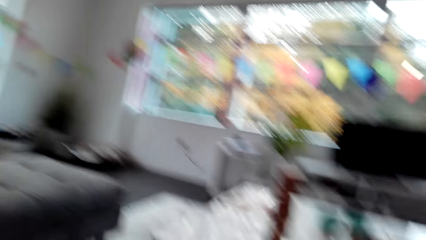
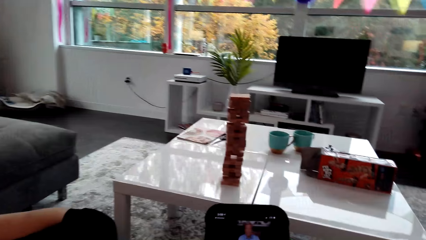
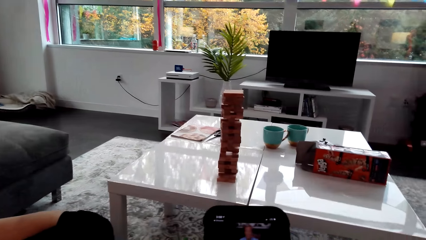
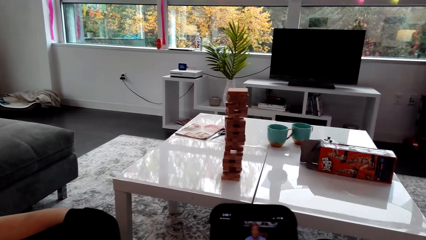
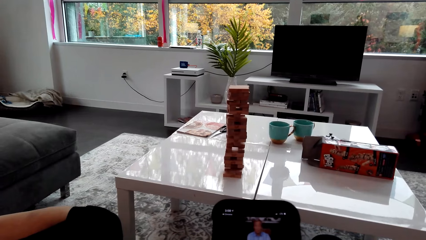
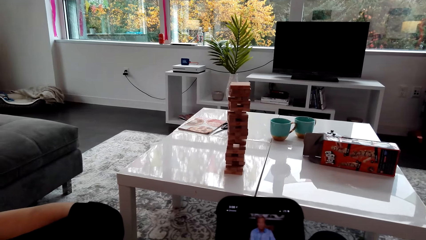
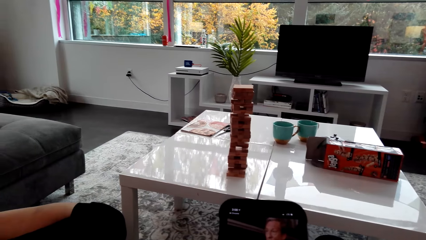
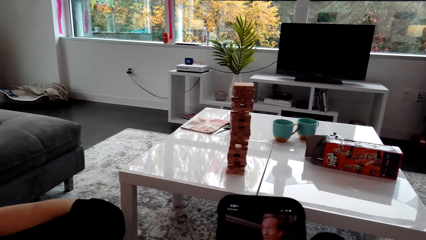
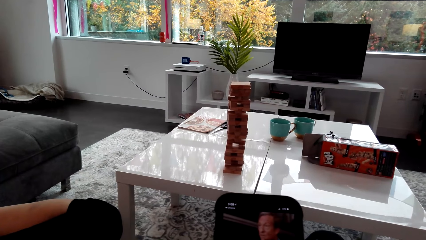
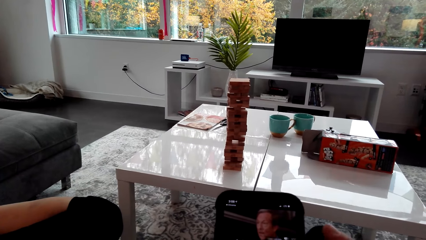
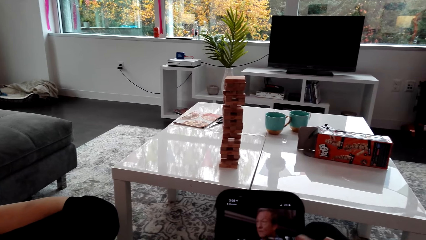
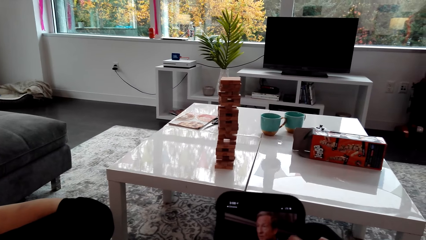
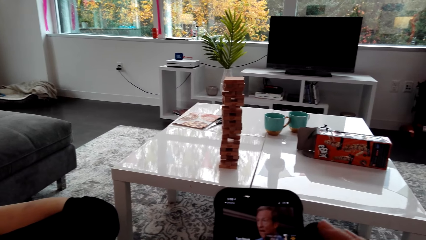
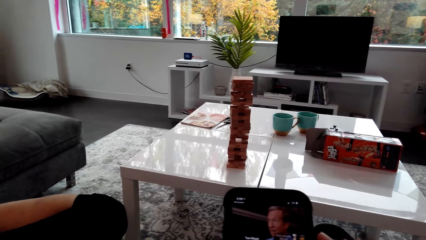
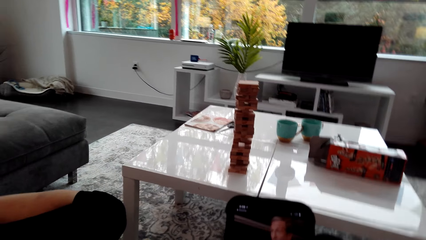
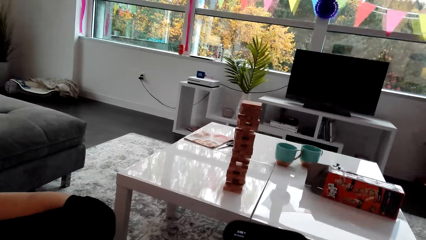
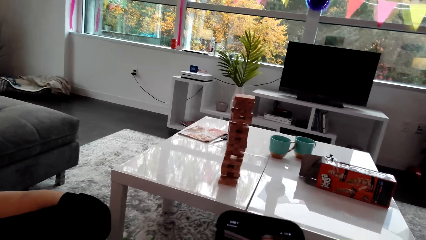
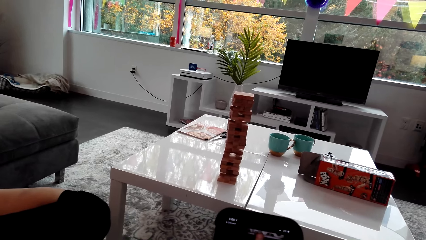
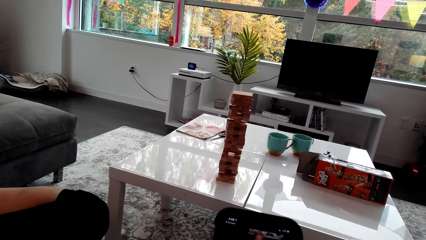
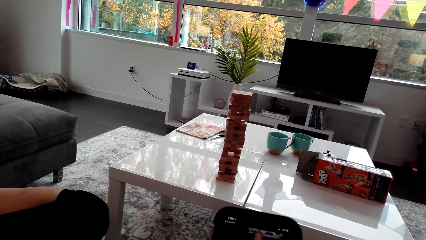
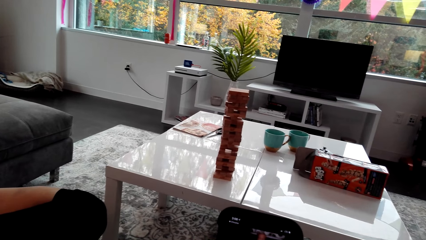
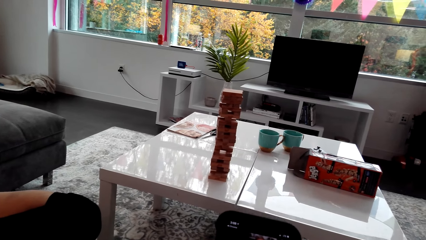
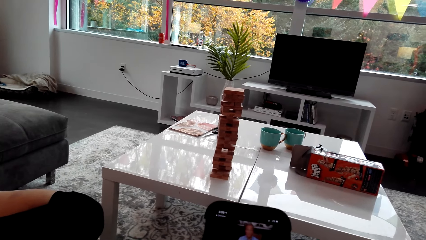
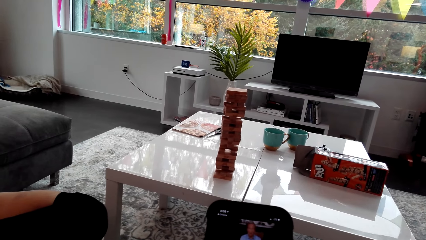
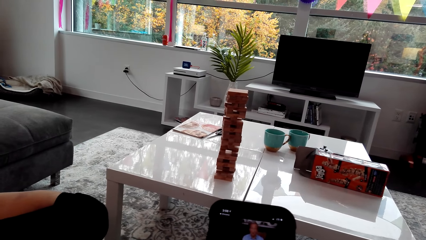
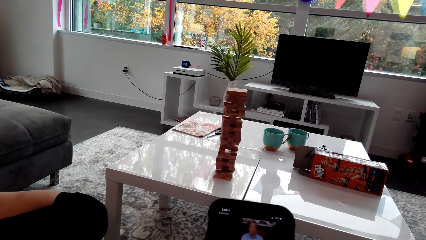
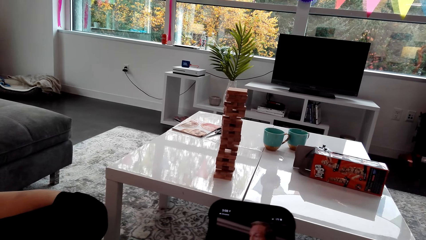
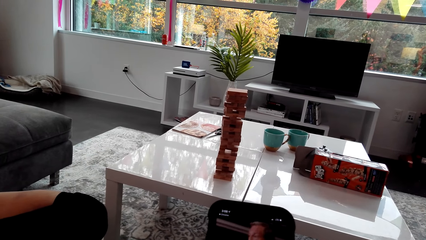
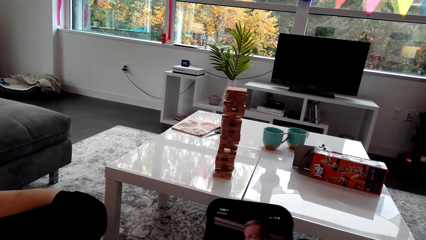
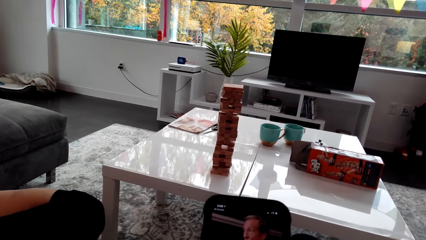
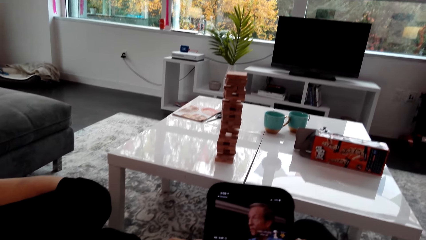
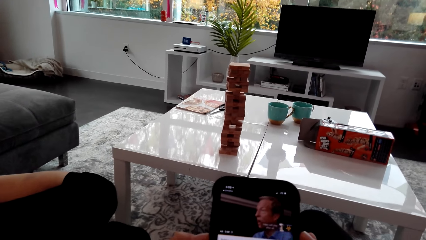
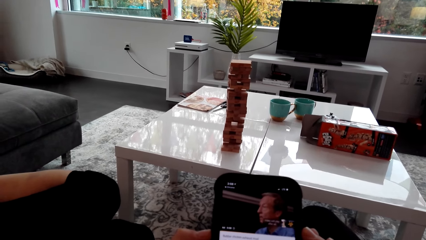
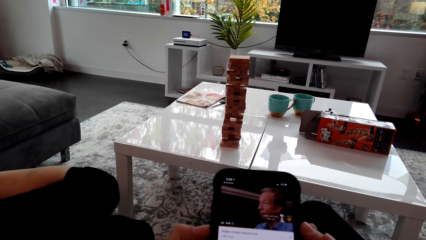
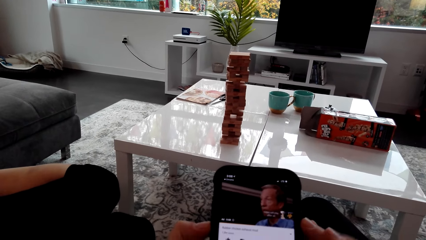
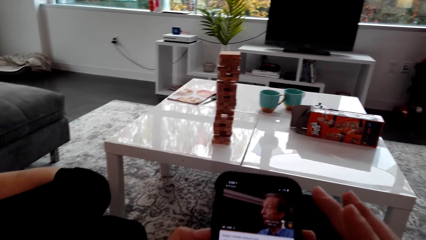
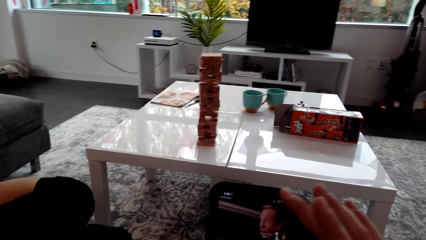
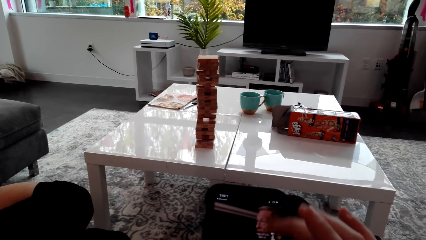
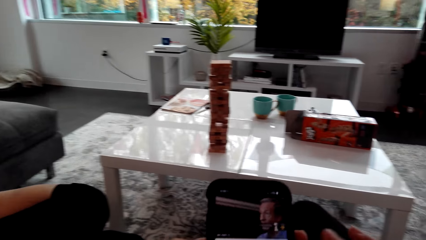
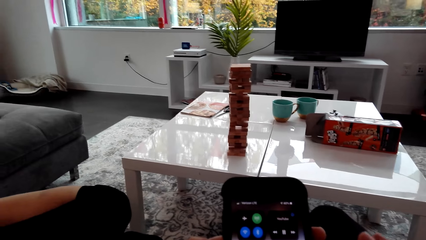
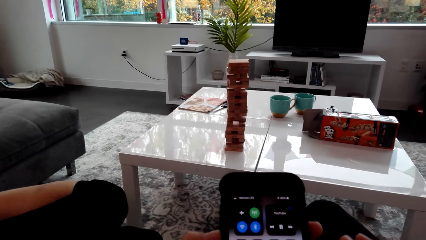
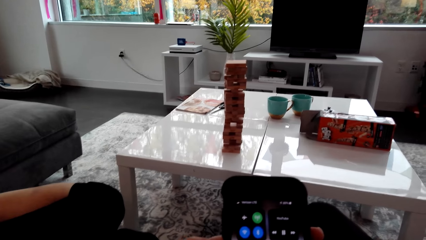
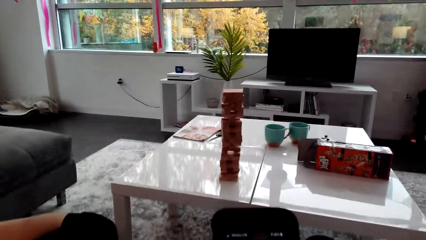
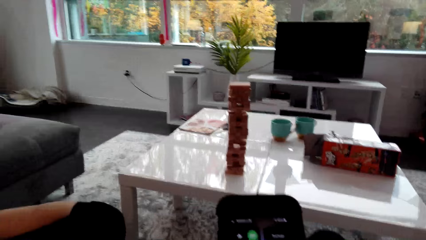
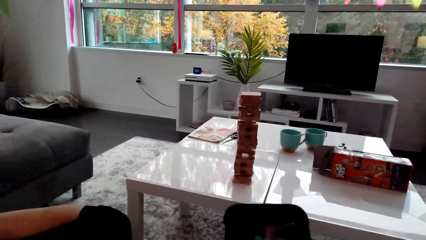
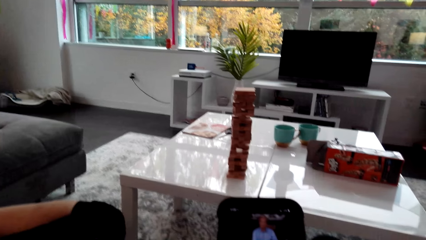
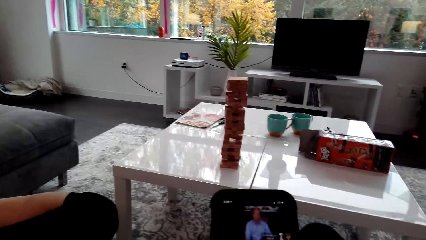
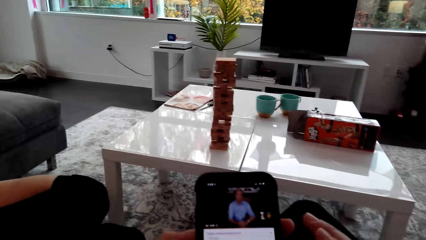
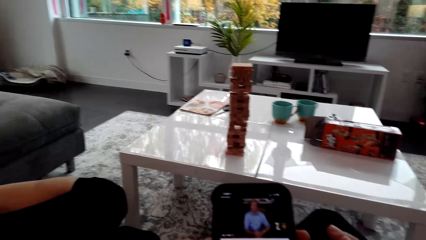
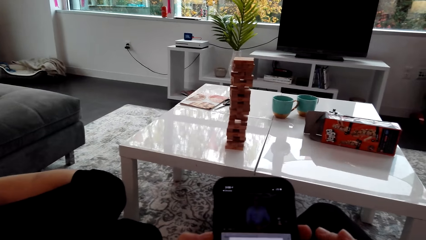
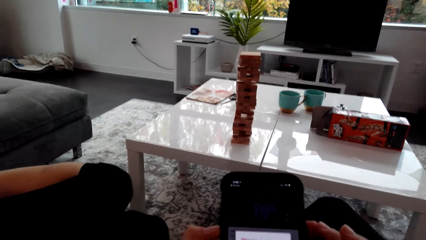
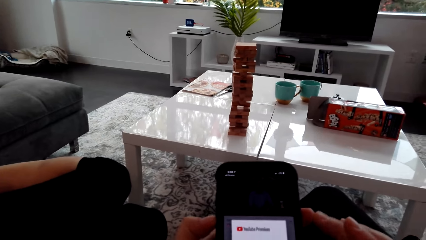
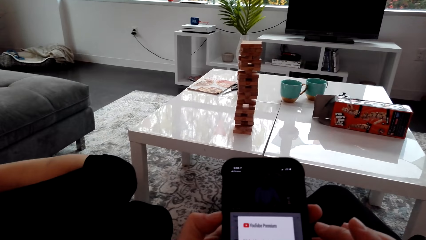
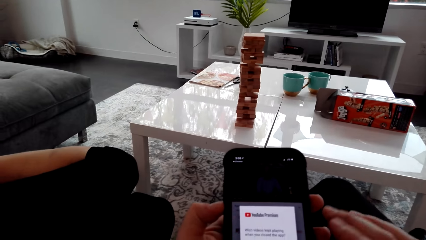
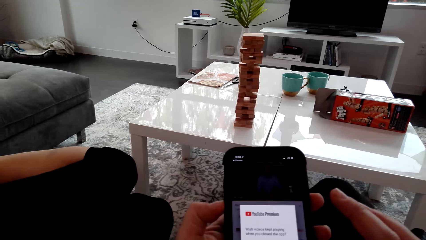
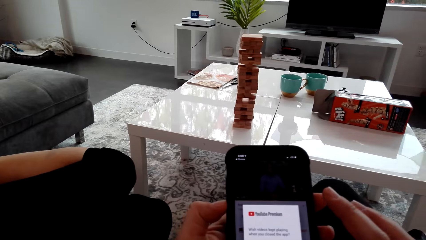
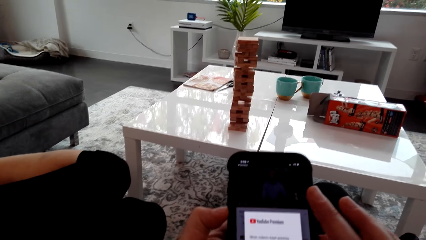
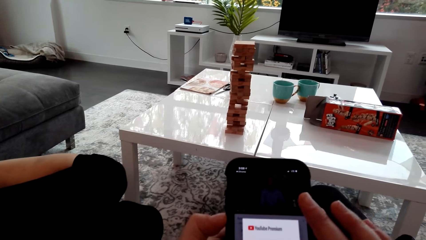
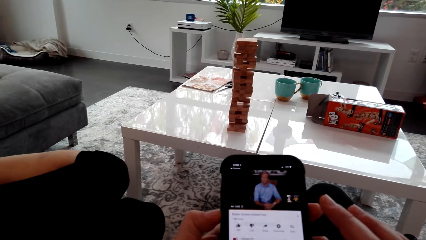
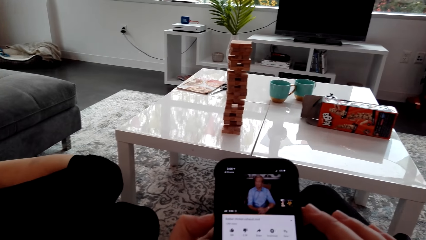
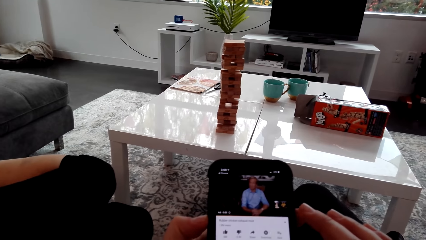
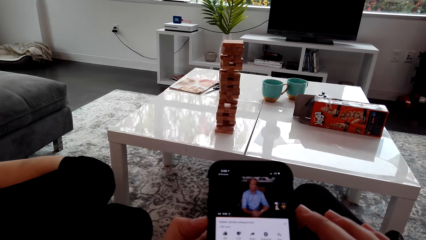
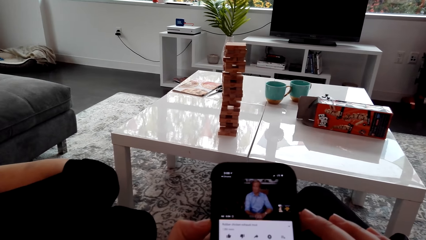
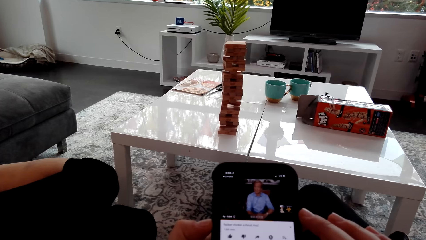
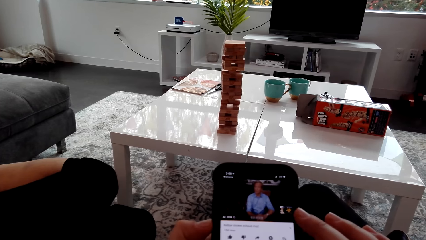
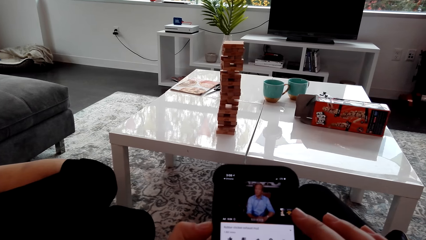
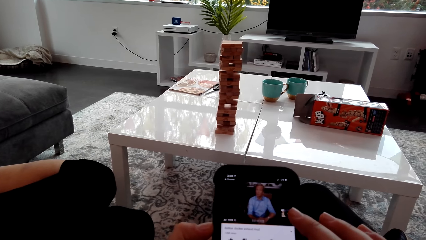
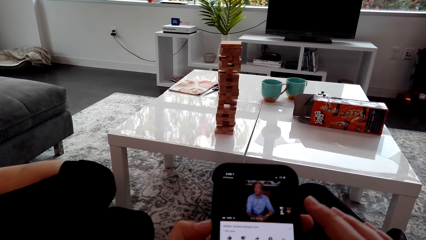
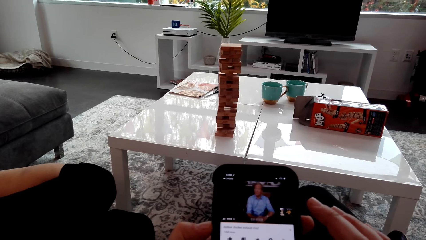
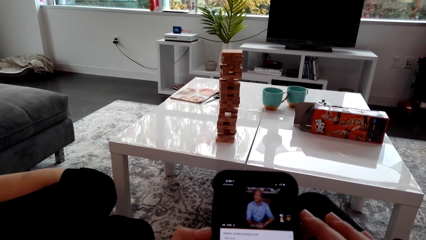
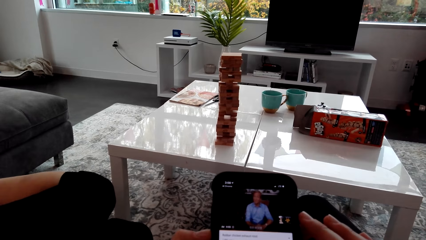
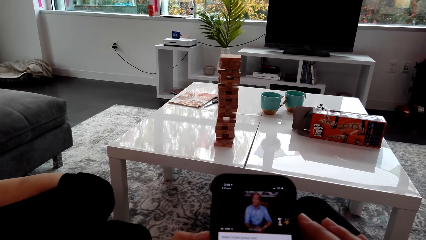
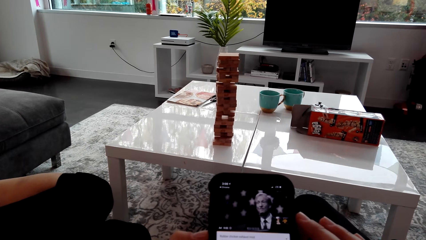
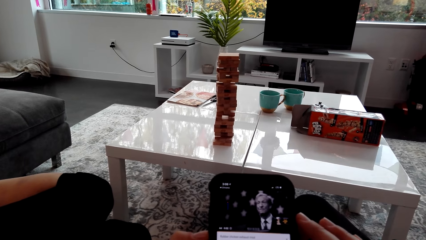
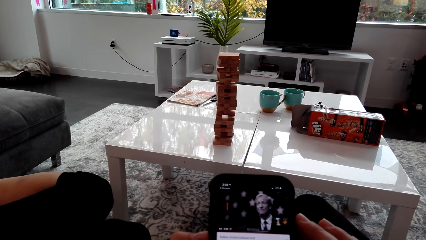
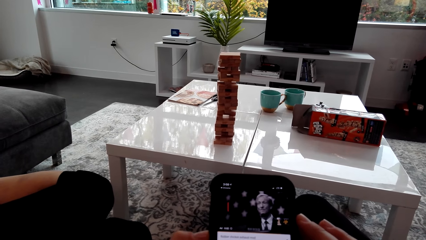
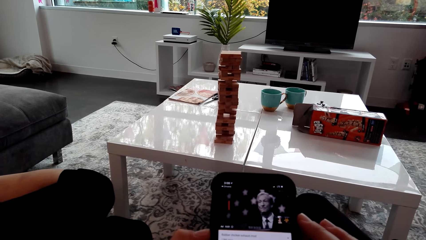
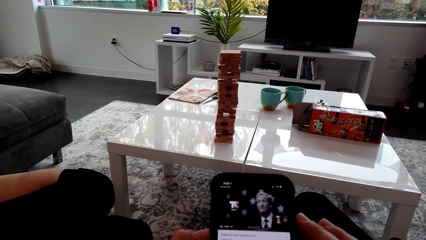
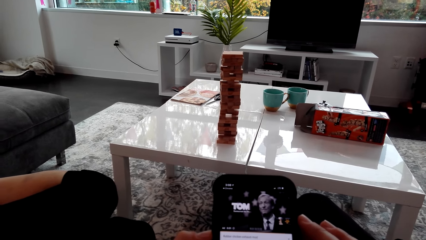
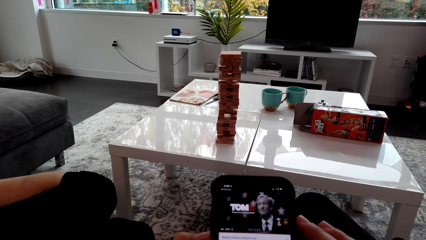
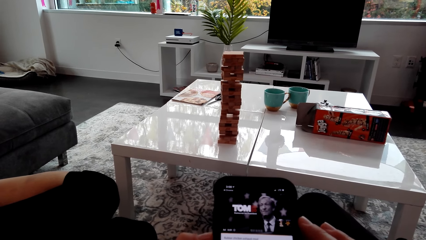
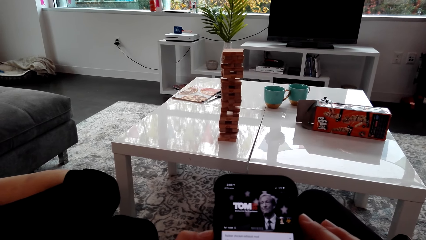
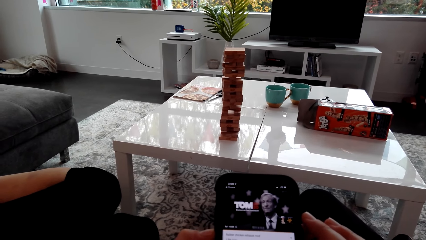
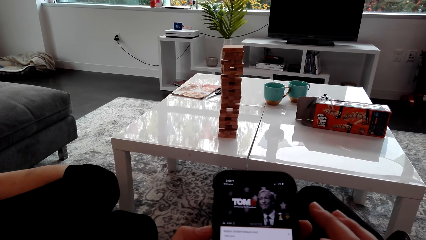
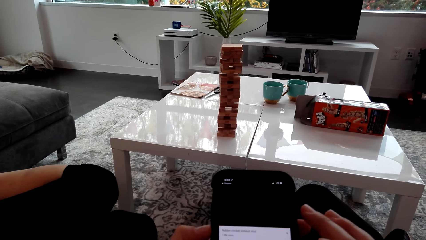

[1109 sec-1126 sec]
The camera wearer dialogues with a lady. They scroll the phone.
